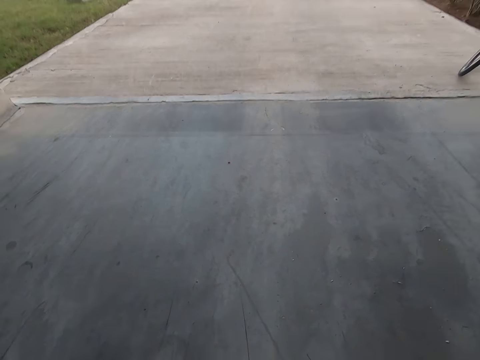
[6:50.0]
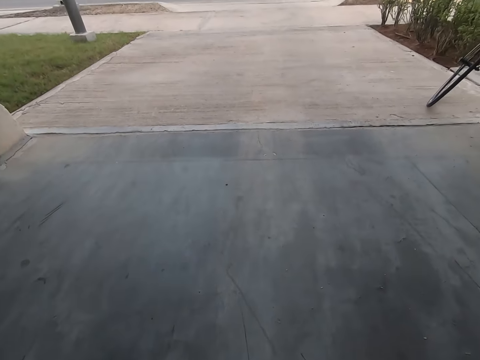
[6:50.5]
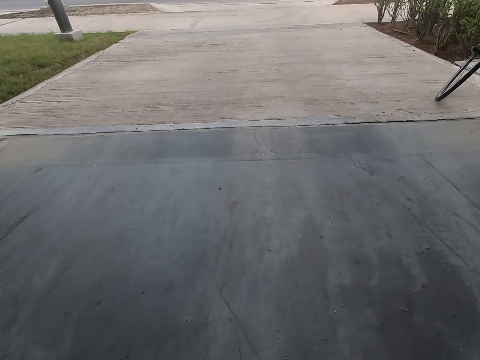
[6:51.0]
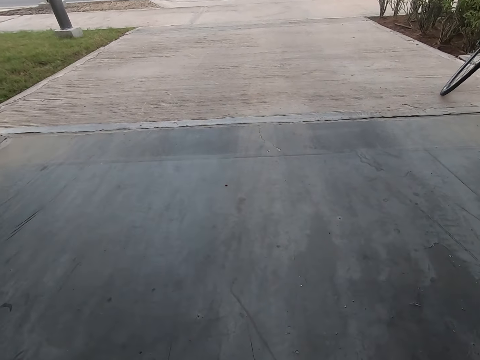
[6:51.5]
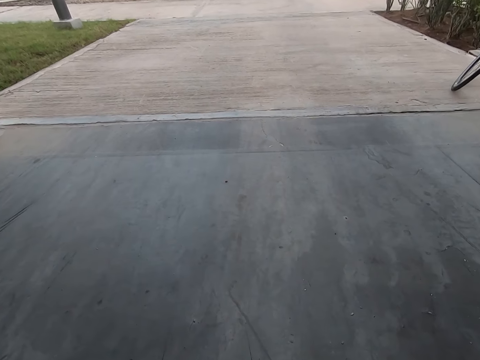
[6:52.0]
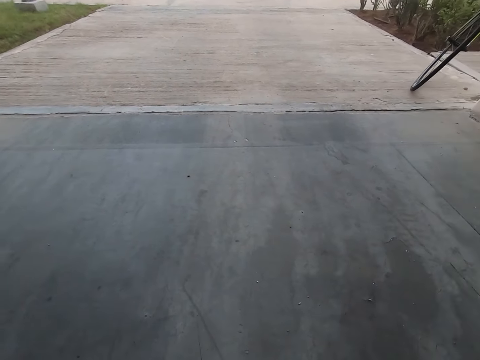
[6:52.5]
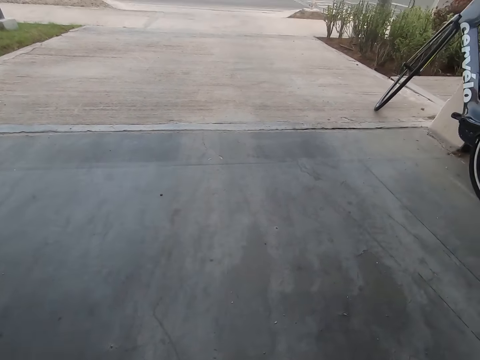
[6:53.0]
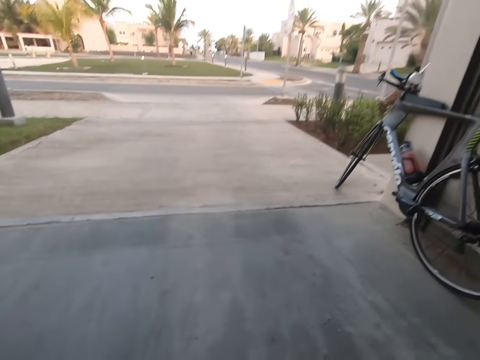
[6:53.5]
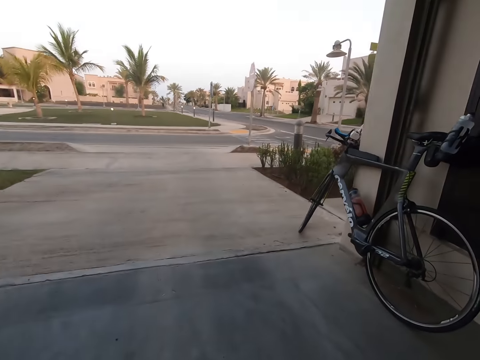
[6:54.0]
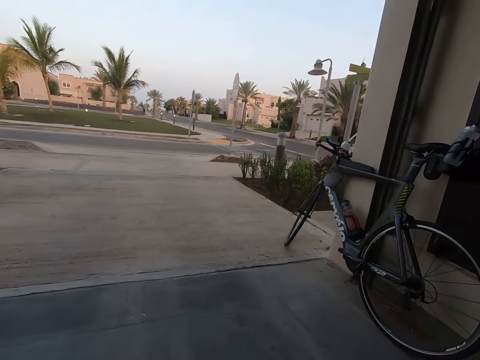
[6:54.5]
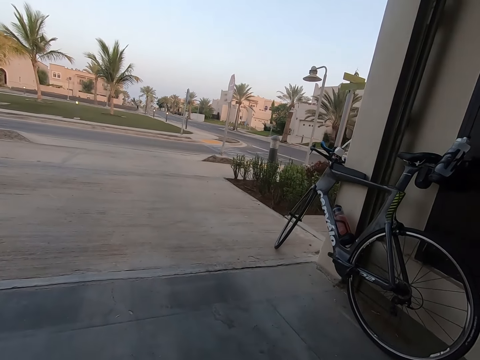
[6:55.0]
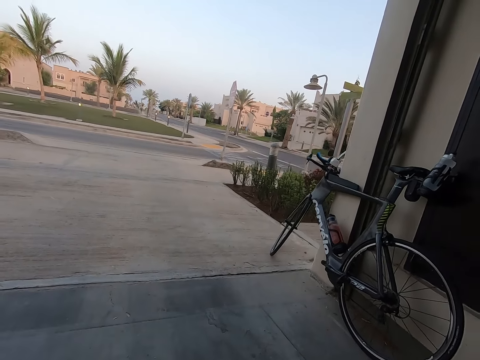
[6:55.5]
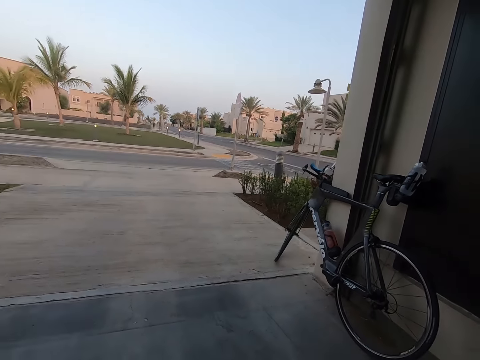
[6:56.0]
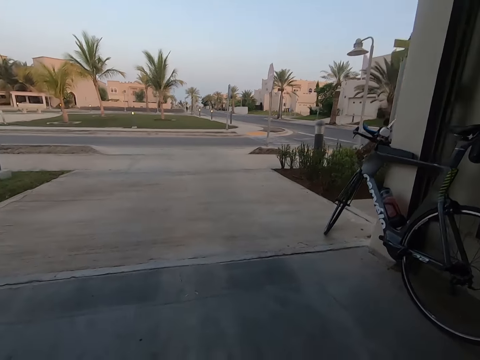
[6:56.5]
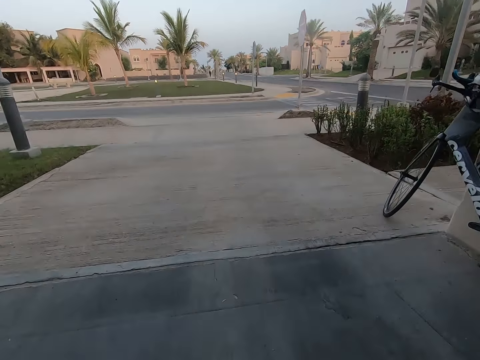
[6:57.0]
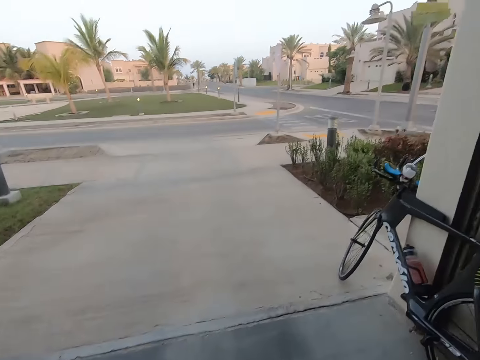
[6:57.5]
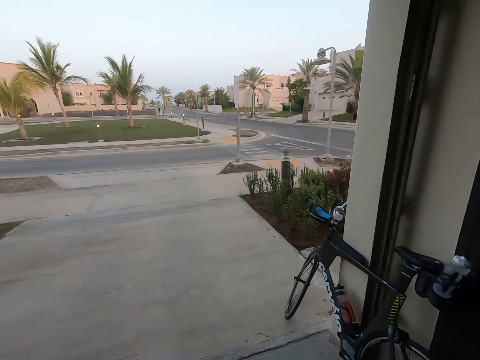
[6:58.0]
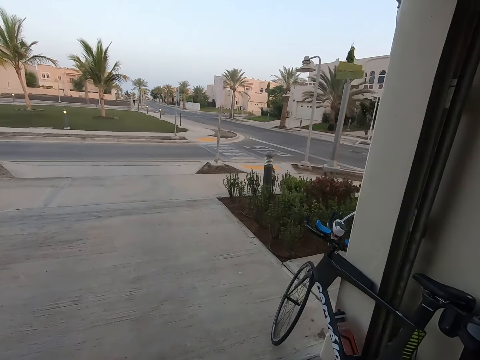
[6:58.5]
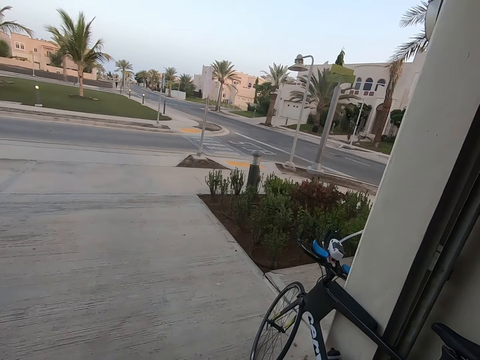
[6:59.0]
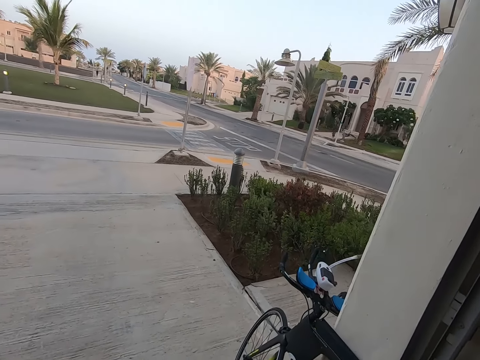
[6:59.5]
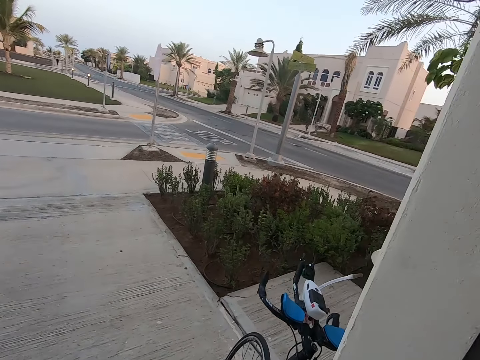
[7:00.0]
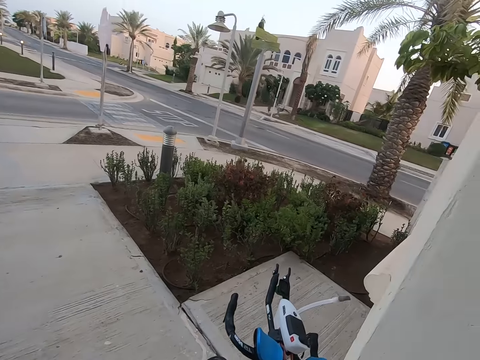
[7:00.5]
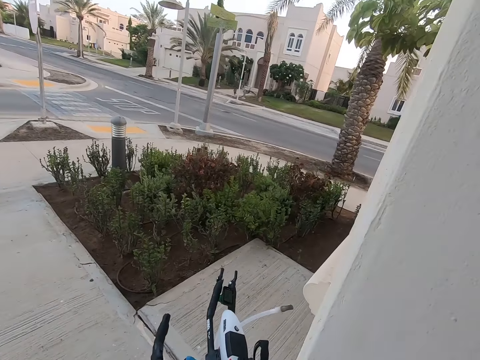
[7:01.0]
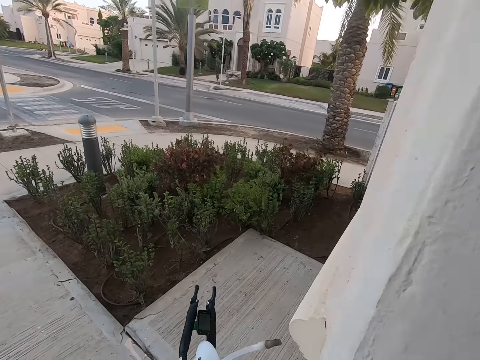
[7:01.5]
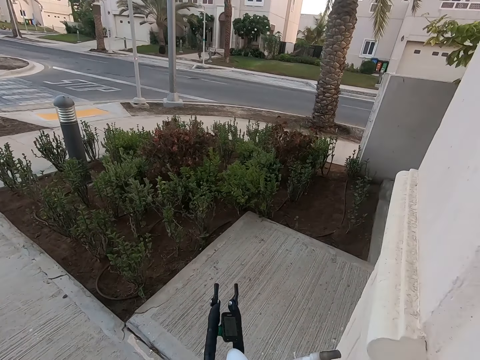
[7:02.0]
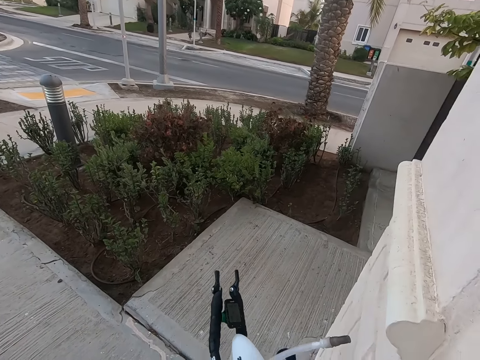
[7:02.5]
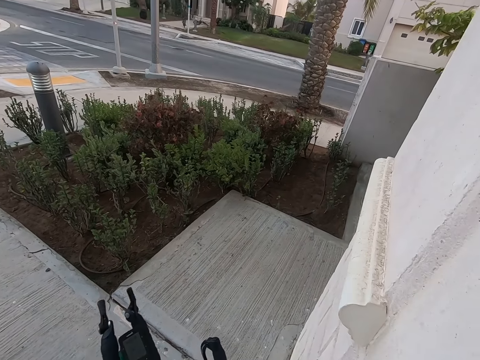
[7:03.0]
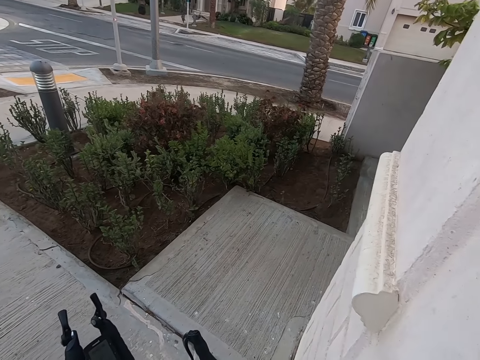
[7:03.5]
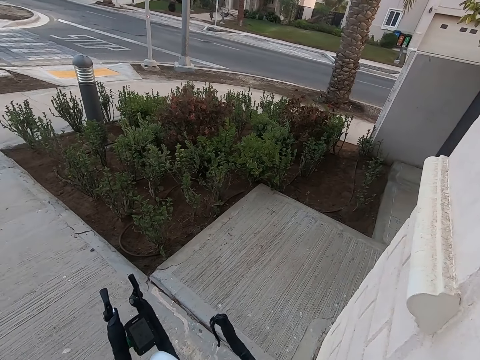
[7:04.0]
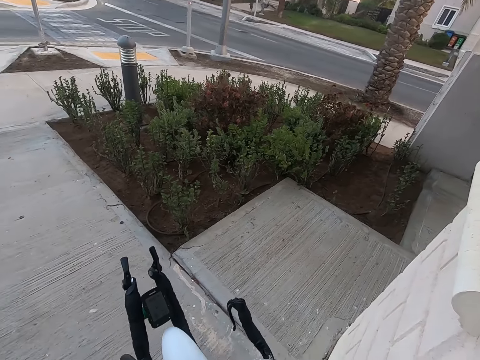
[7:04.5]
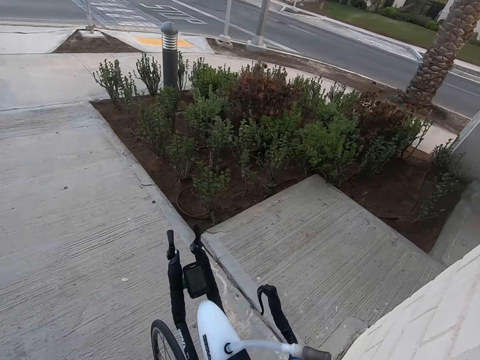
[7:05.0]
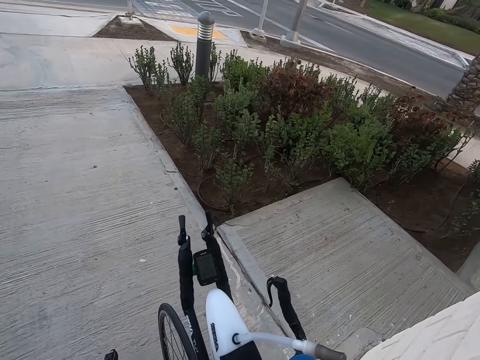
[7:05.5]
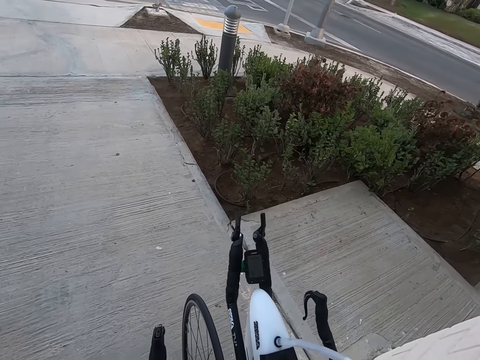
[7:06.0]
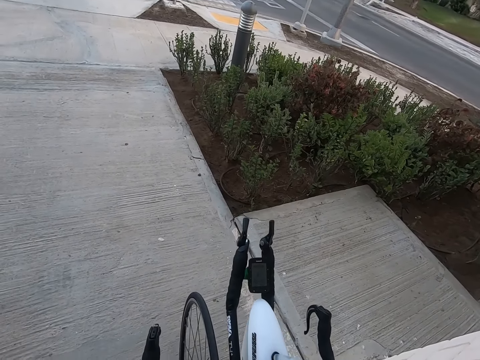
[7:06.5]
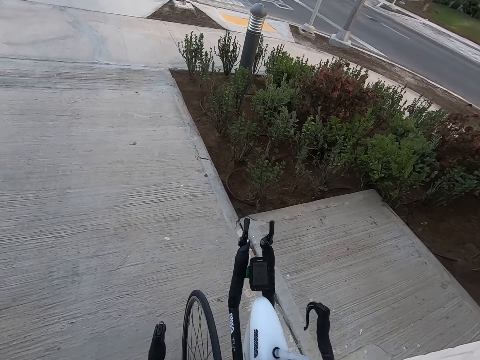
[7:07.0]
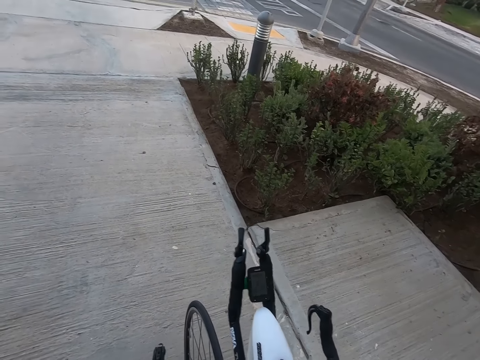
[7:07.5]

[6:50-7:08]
The camera wearer moves towards the bicycle. They hold the bicycle. They pick up the bicycle.

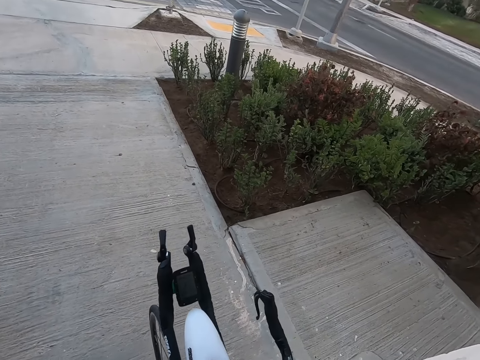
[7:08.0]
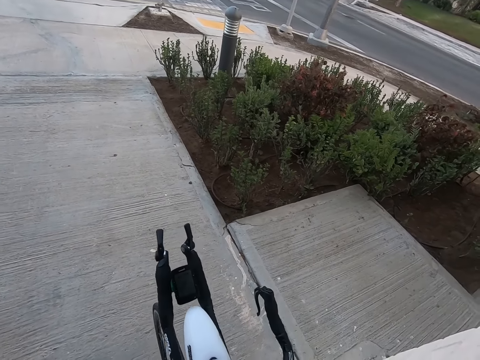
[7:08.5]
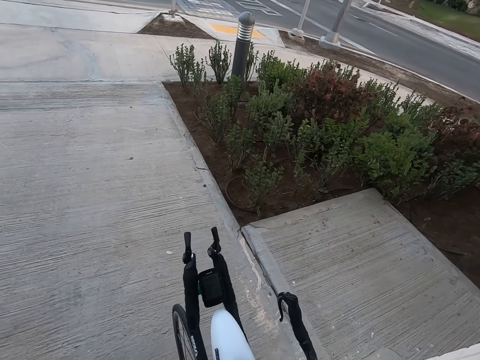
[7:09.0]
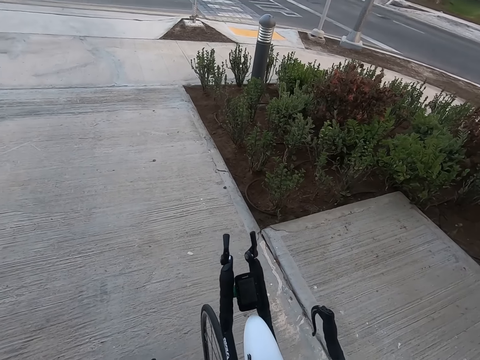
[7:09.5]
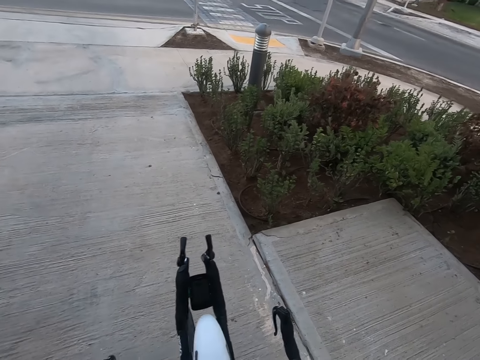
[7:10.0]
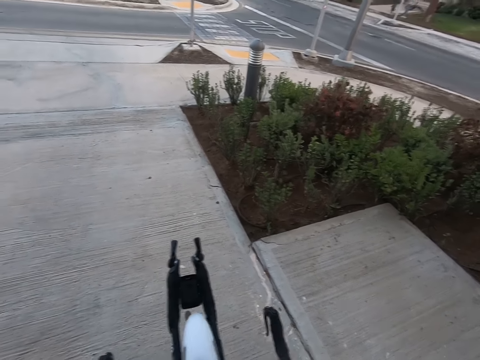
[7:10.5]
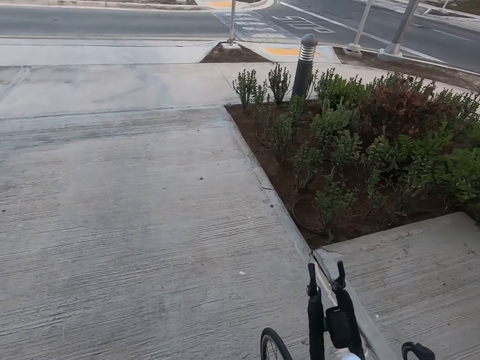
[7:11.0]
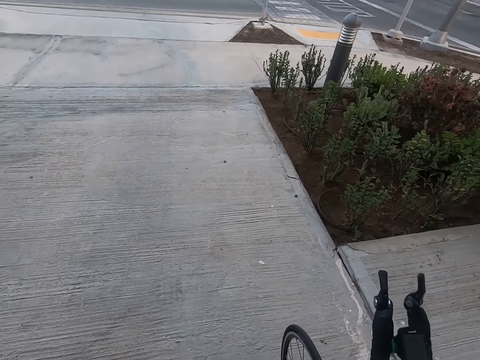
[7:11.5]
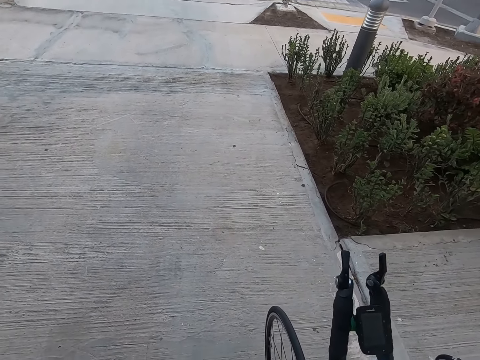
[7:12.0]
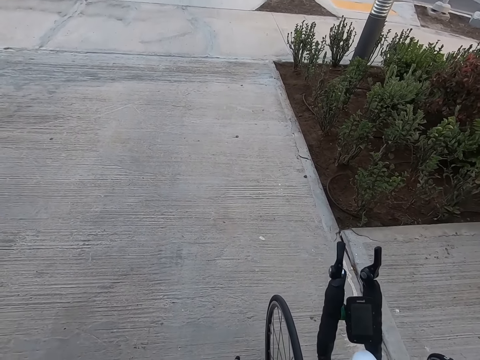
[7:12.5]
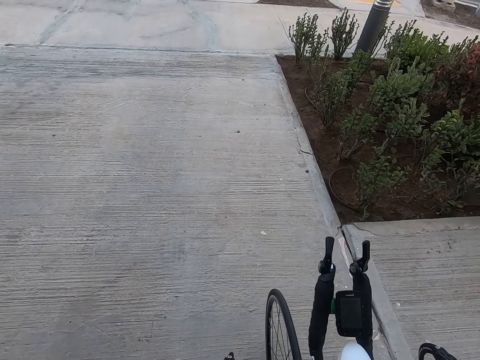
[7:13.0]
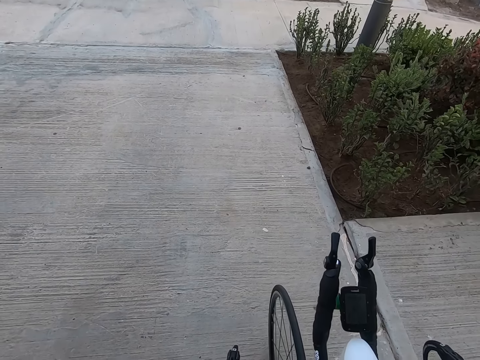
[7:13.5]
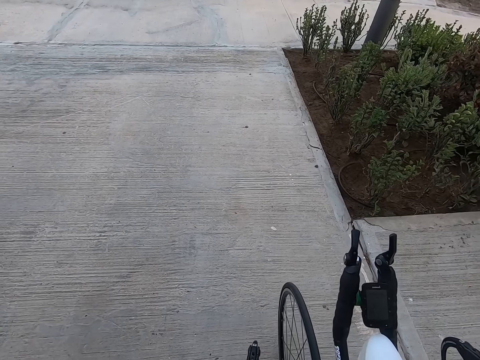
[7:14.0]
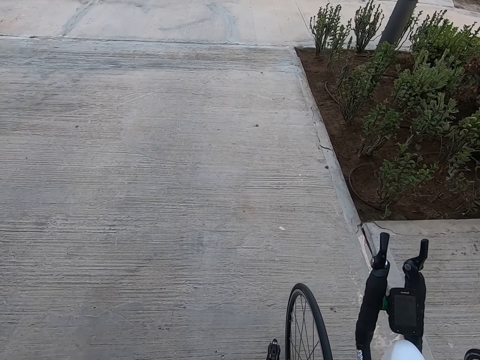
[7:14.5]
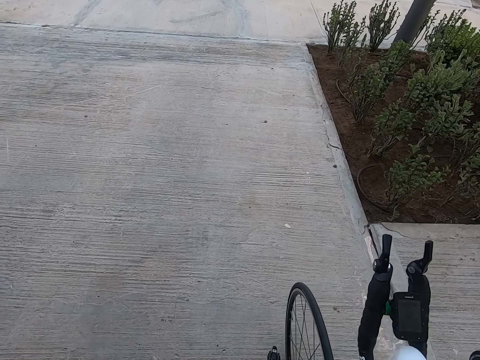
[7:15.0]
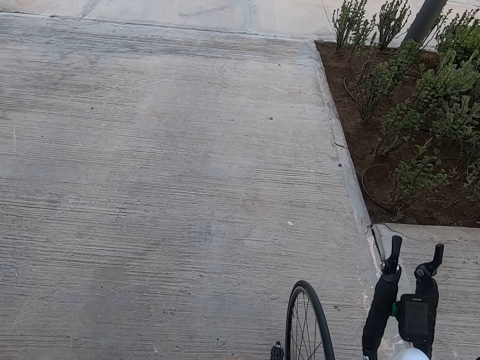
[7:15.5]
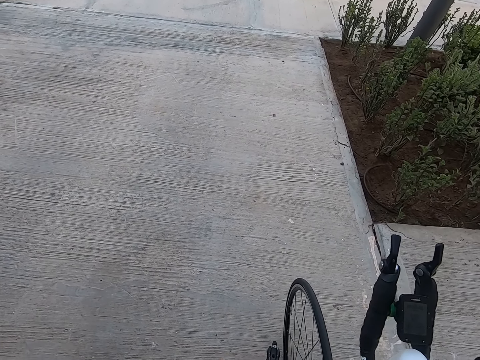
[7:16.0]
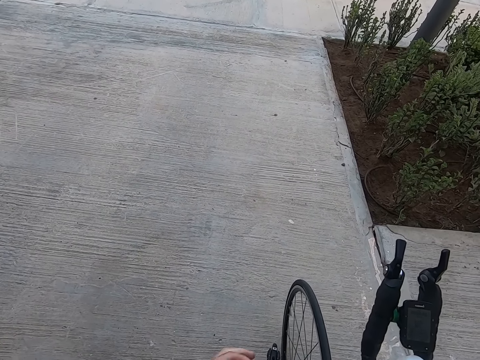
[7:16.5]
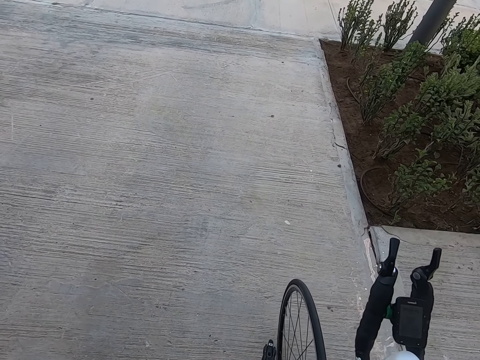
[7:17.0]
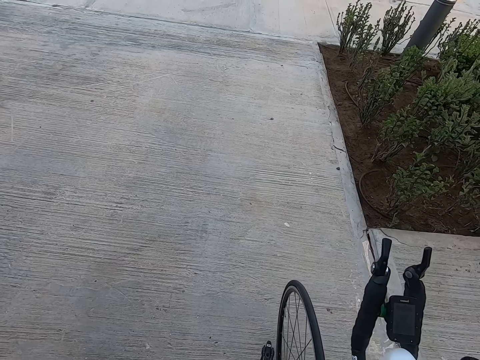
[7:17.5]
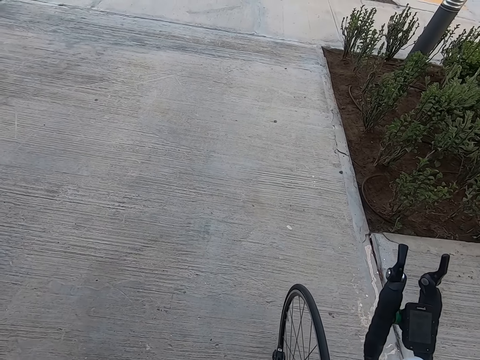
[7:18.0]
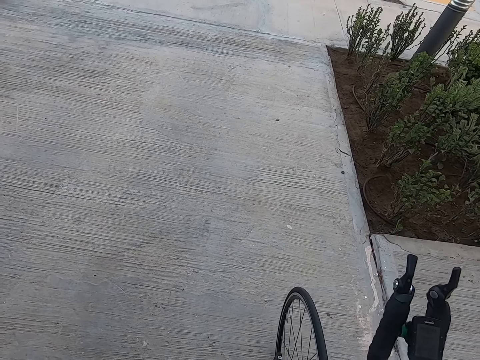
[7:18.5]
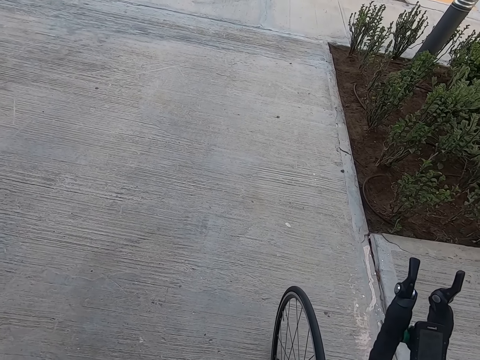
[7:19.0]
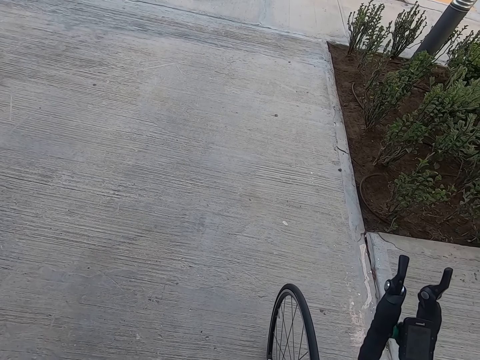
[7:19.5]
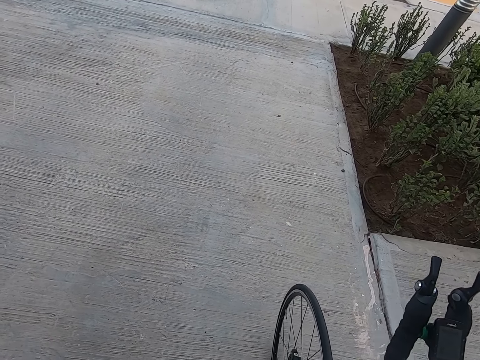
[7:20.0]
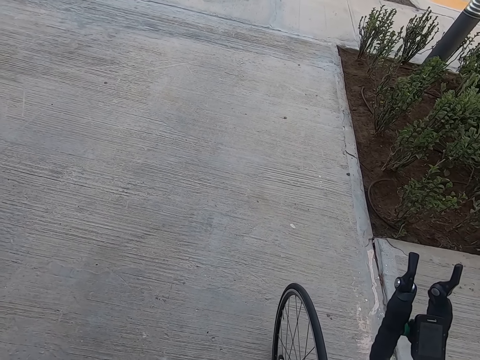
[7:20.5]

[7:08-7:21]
The camera wearer does something.
